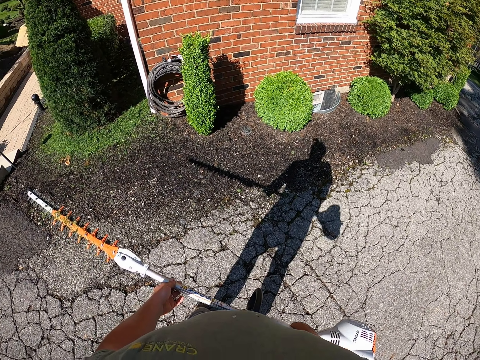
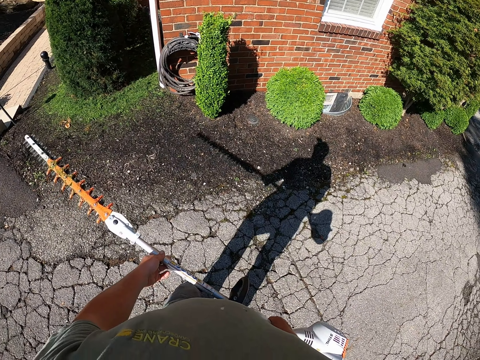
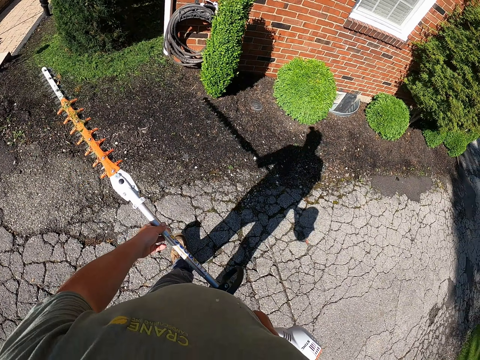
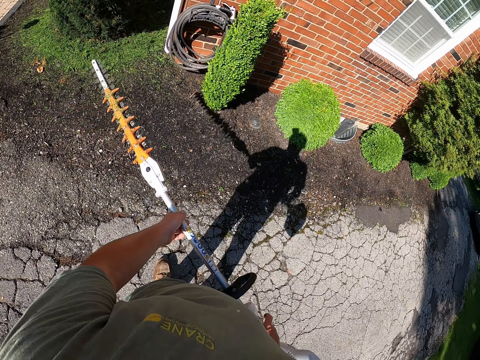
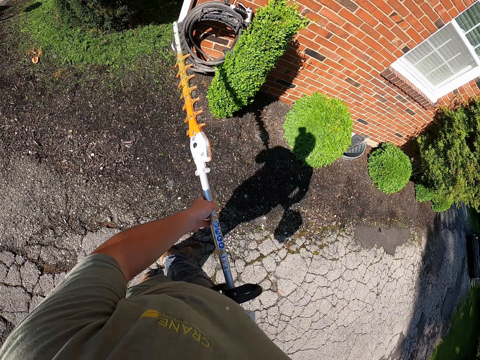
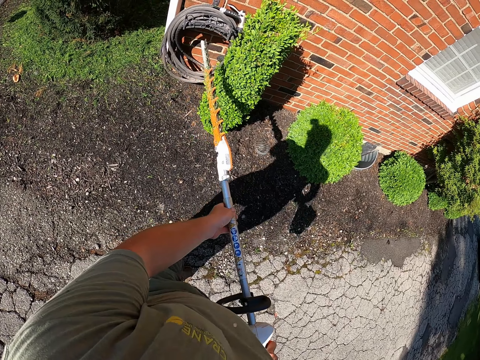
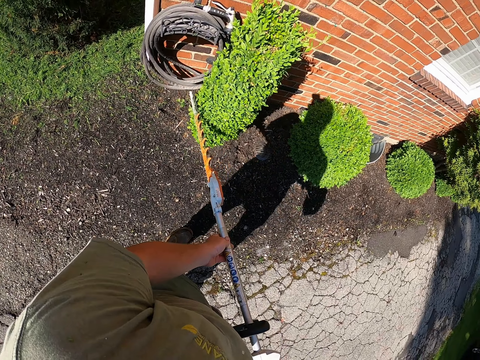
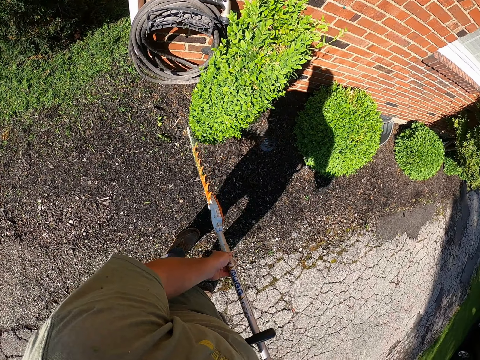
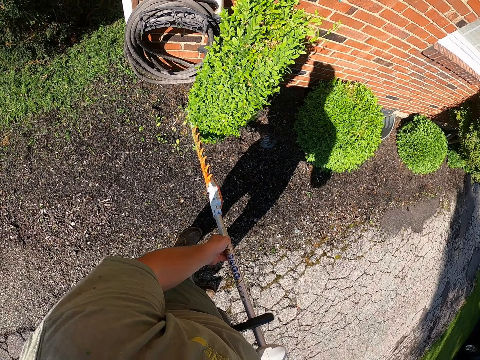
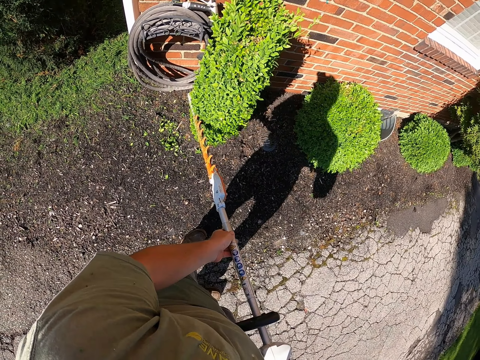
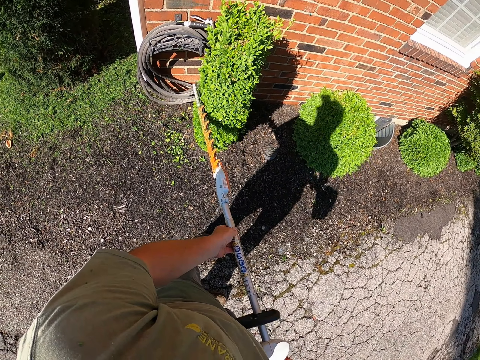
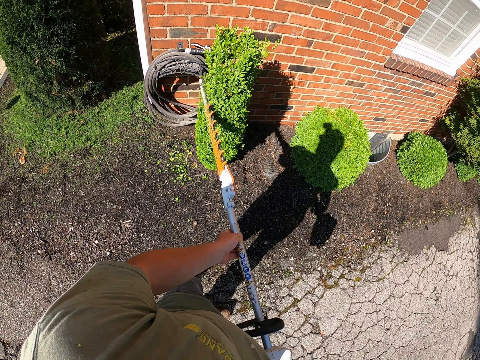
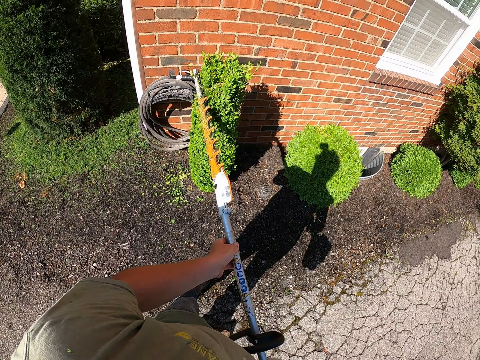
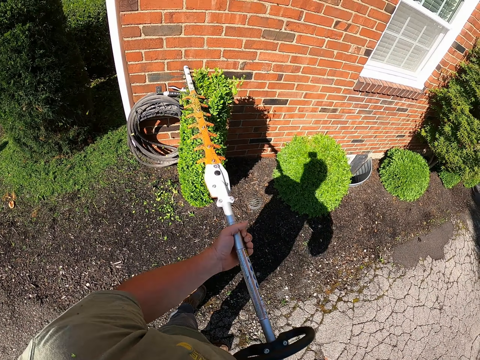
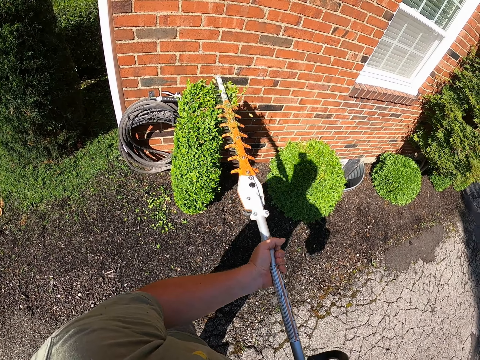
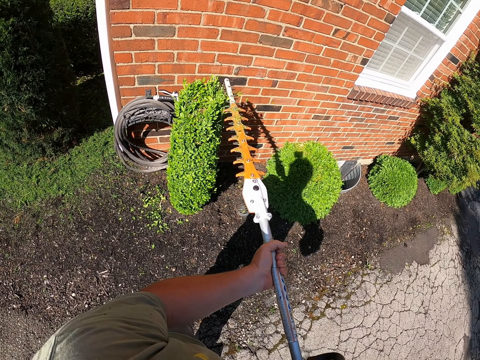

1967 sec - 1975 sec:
The camera wearer walks towards a plant. They move around. They start trimming the plant.

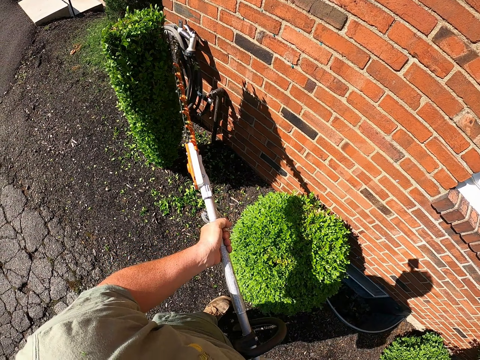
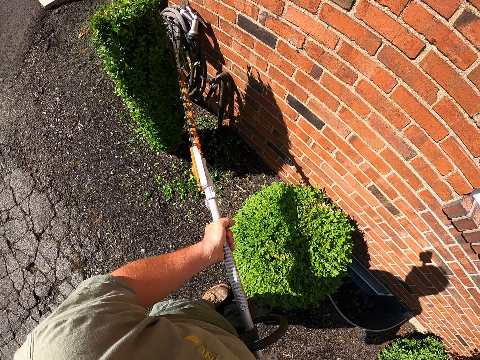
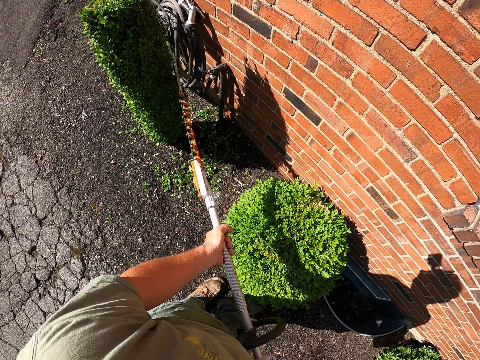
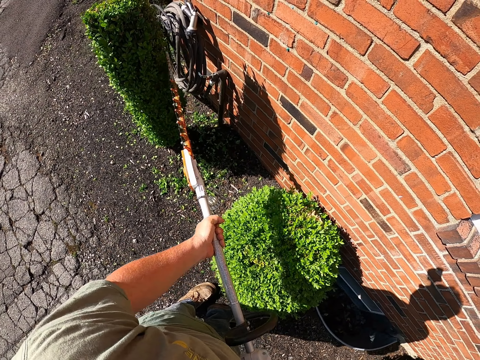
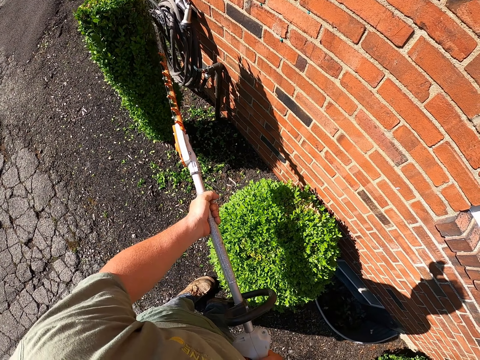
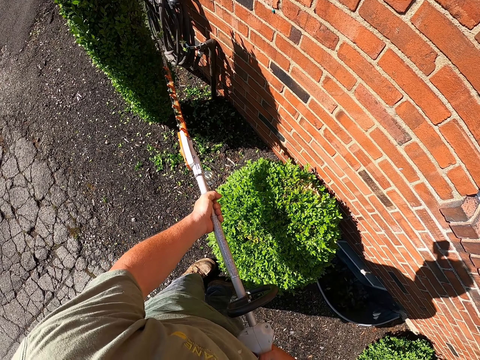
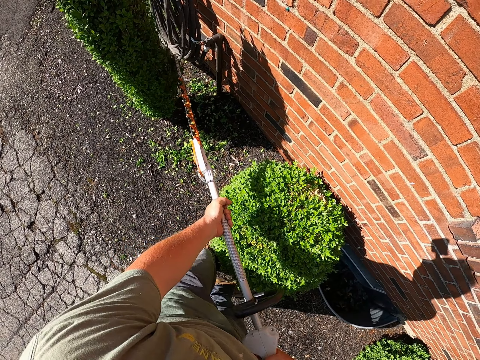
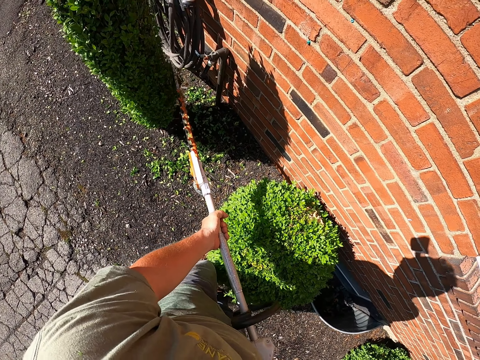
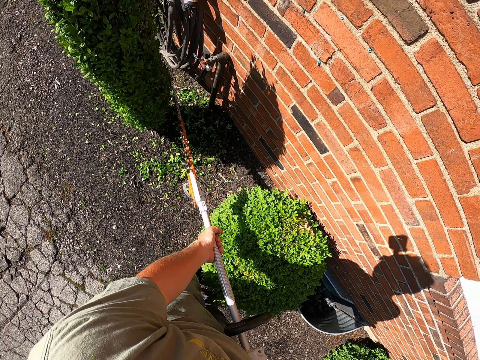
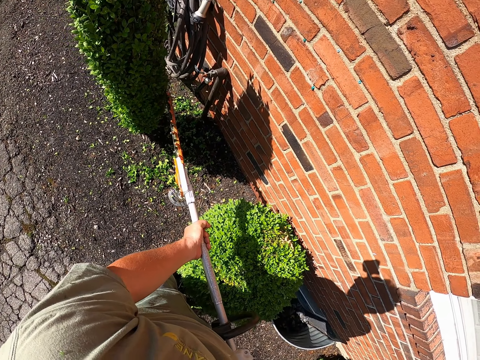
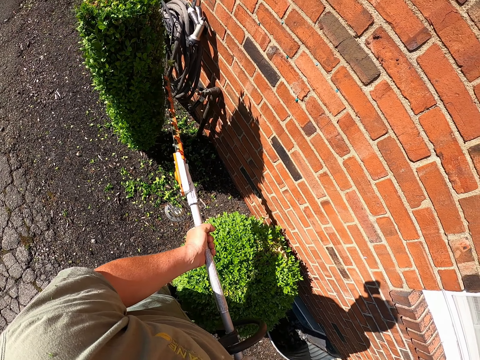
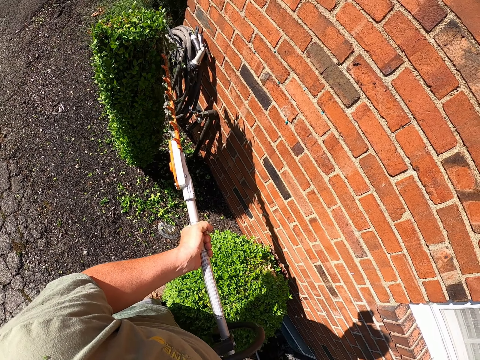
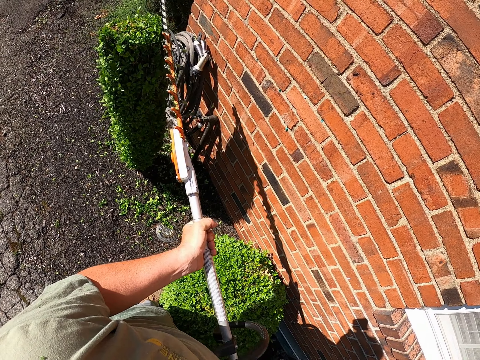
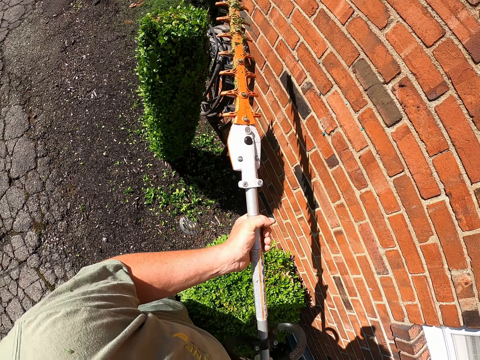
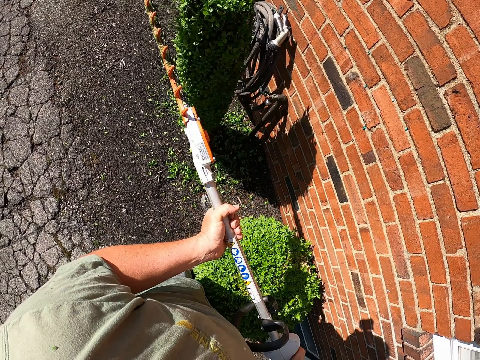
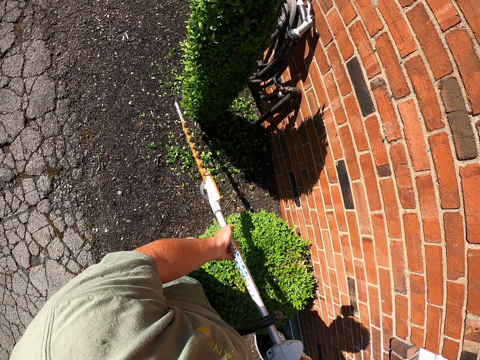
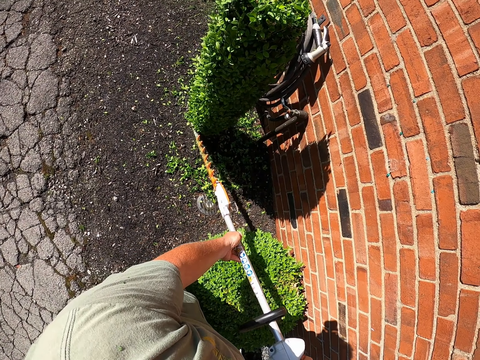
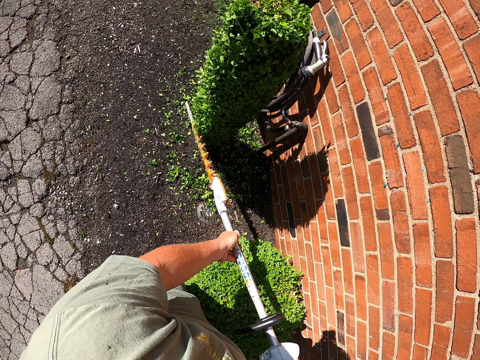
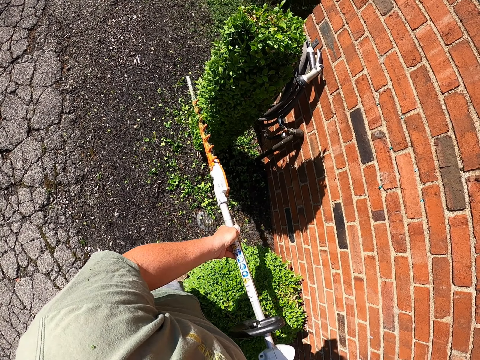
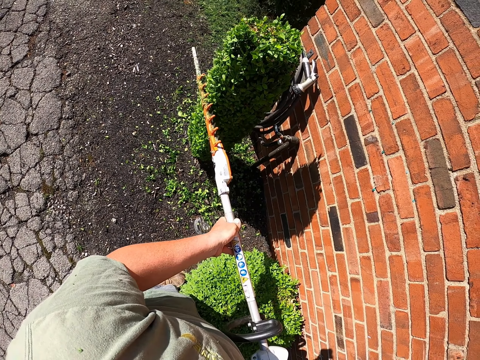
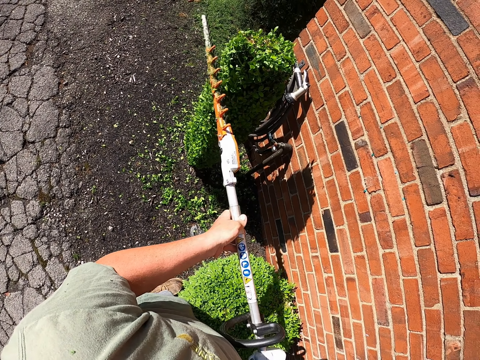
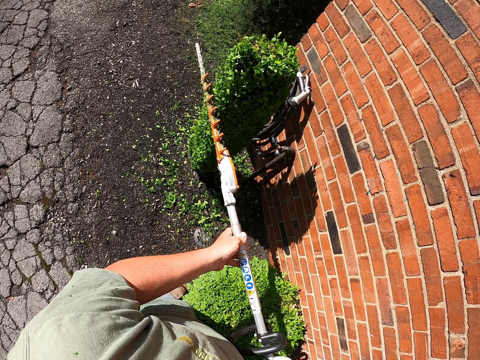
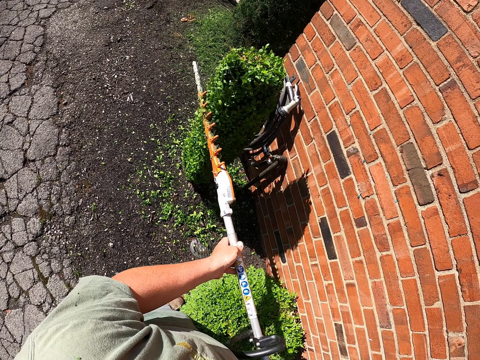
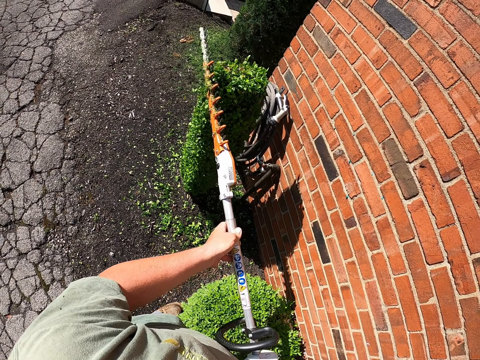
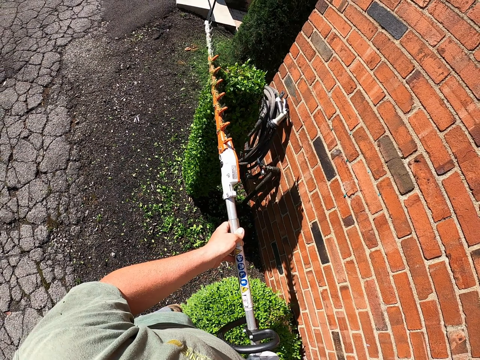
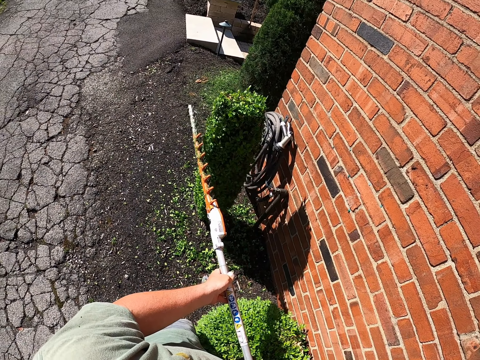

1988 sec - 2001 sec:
The camera wearer continues trimming the plant. They move the flower trimmer machine. They trim a flower.

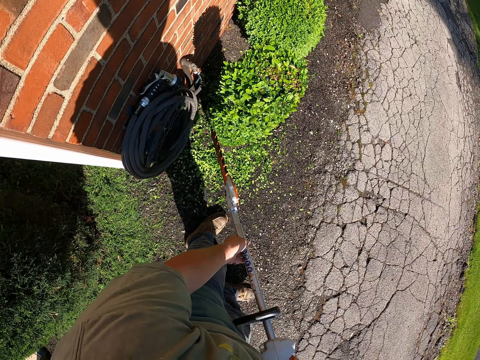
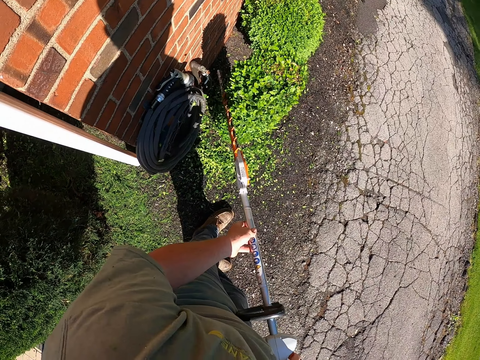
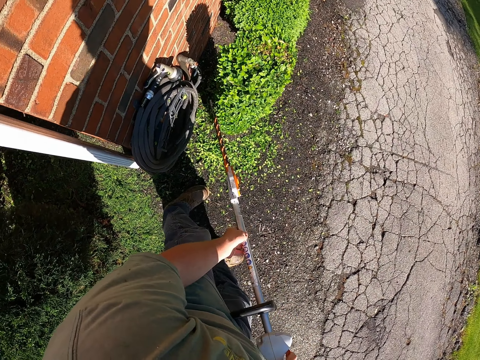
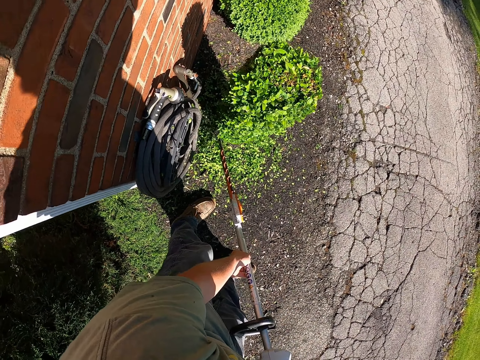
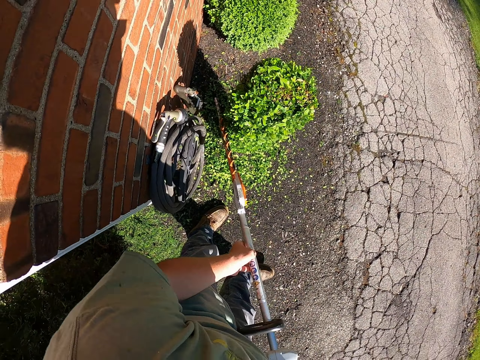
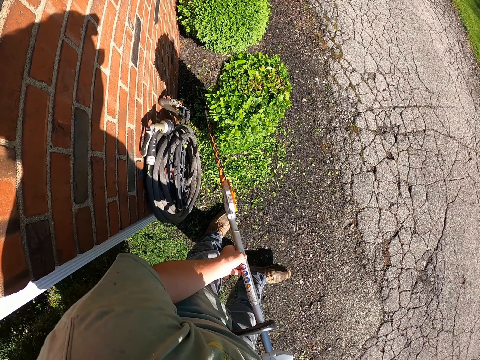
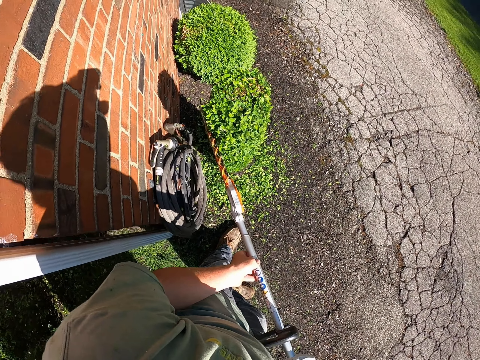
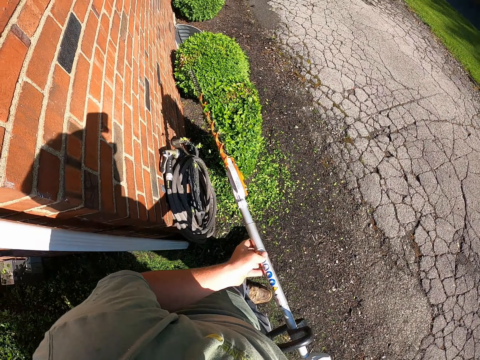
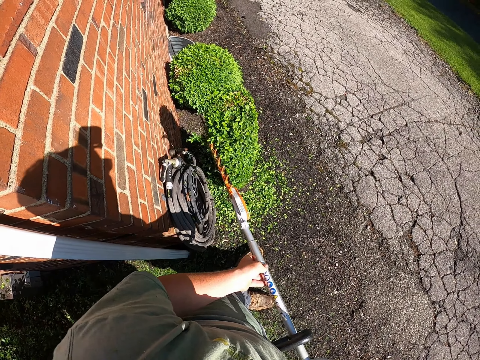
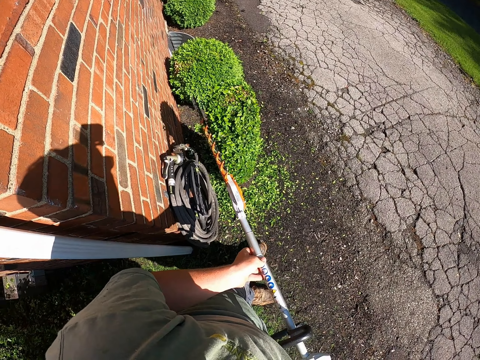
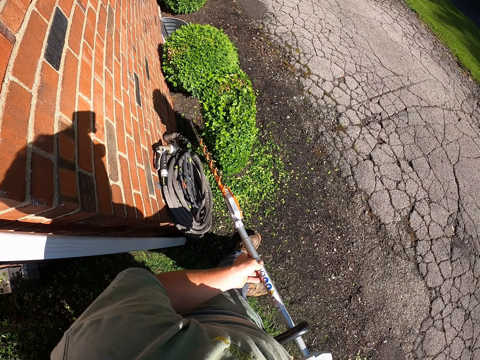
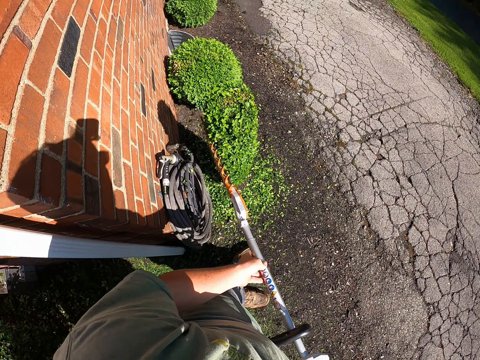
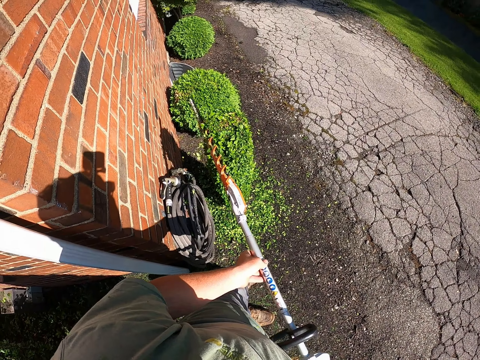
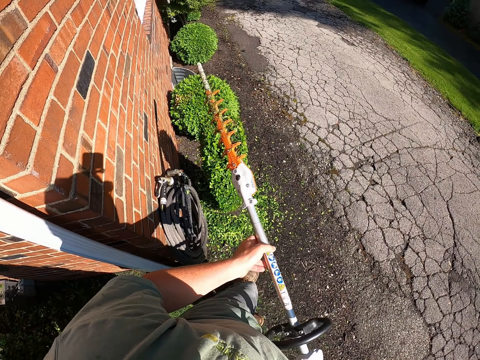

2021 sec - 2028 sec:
The camera wearer moves around the plant while trimming.
